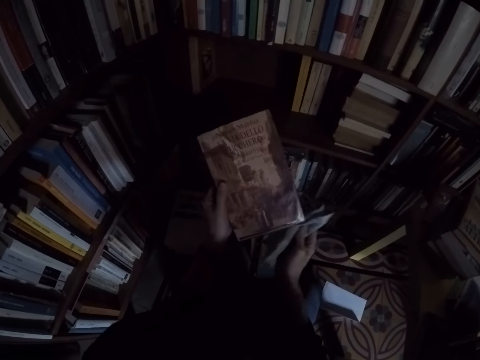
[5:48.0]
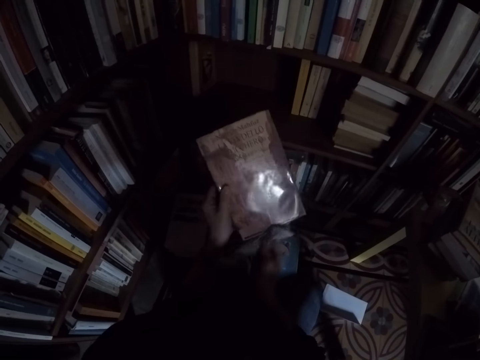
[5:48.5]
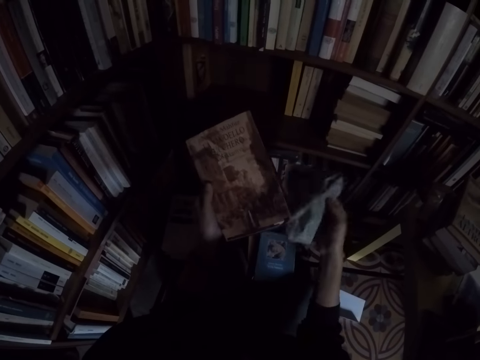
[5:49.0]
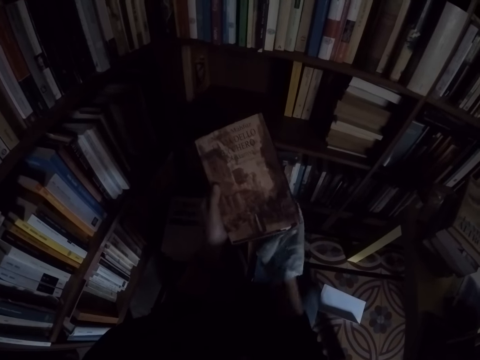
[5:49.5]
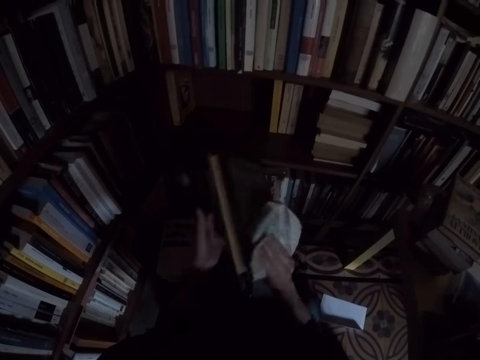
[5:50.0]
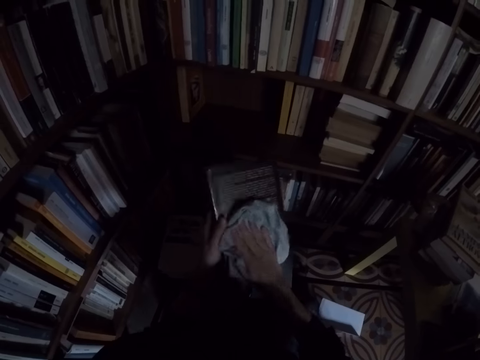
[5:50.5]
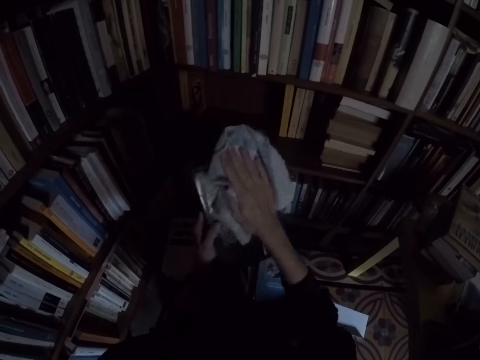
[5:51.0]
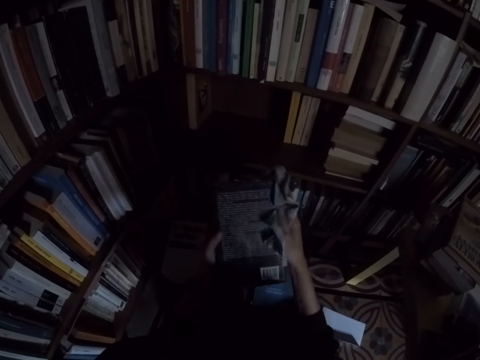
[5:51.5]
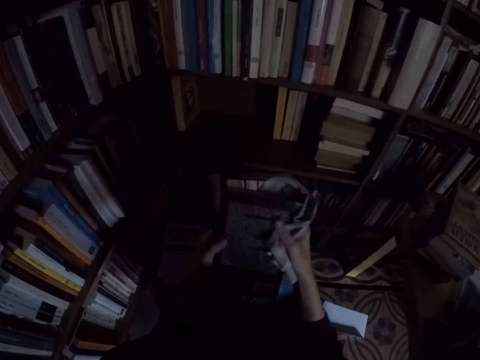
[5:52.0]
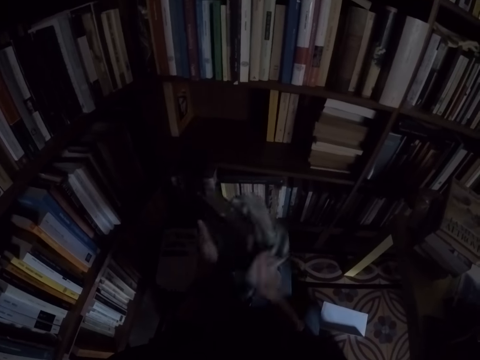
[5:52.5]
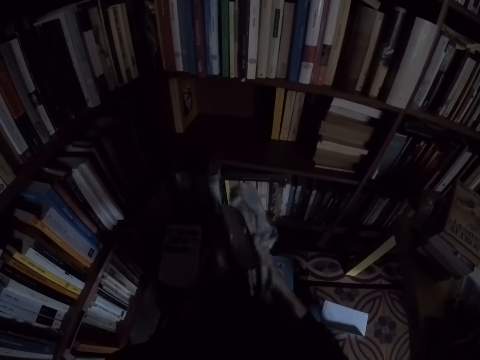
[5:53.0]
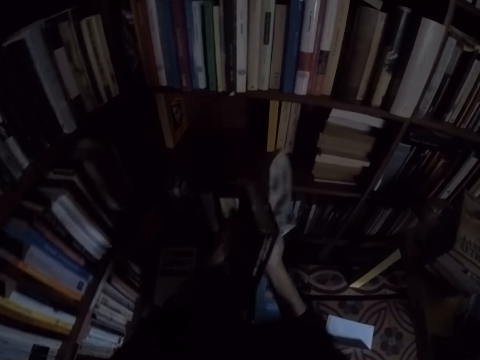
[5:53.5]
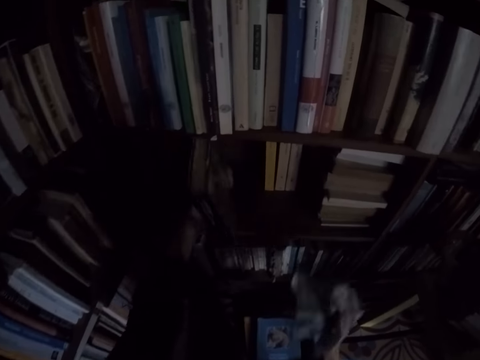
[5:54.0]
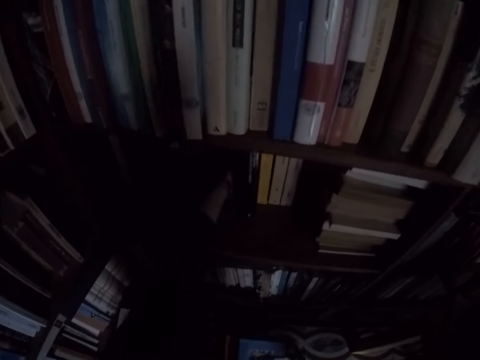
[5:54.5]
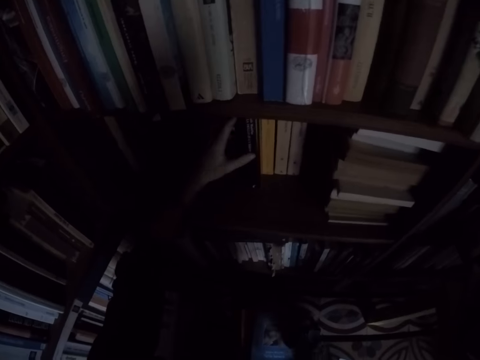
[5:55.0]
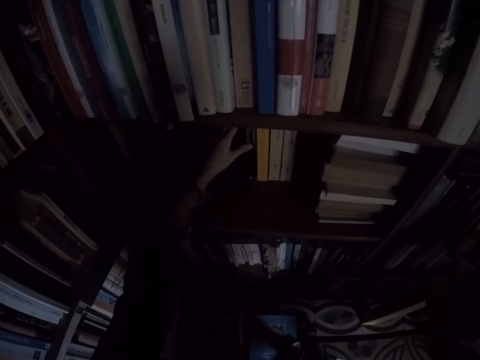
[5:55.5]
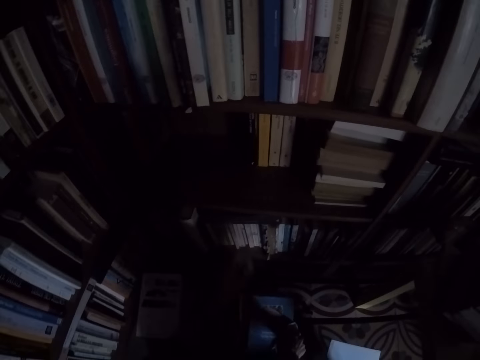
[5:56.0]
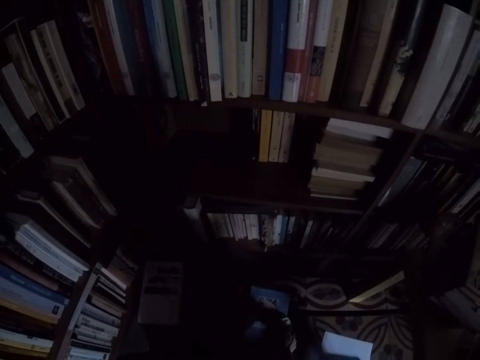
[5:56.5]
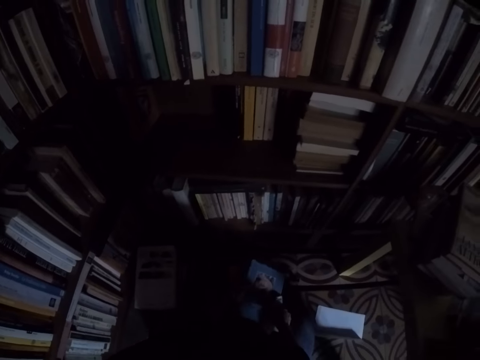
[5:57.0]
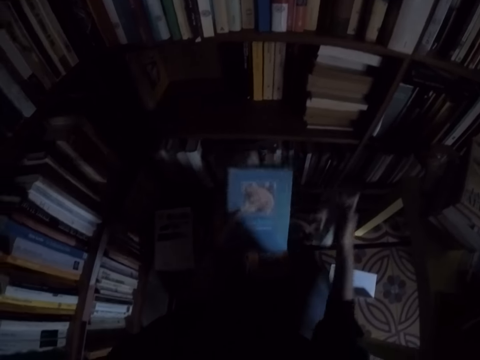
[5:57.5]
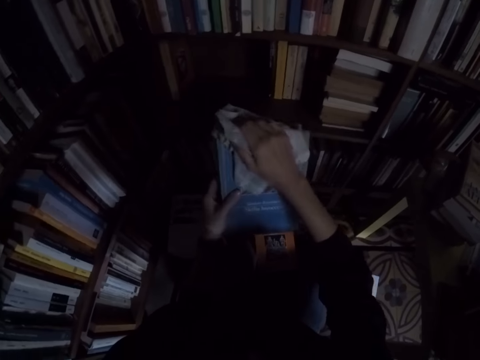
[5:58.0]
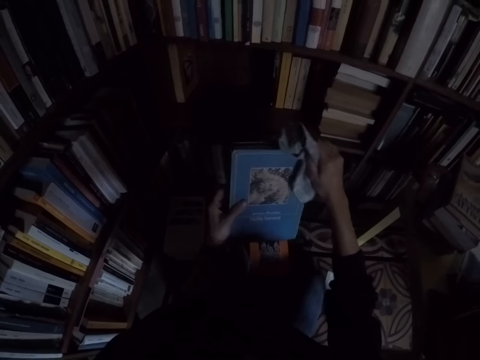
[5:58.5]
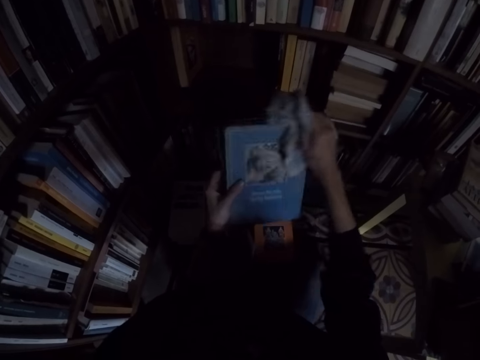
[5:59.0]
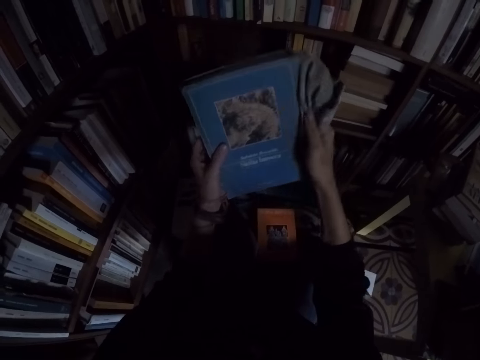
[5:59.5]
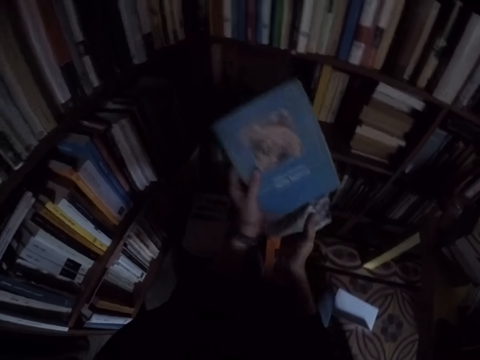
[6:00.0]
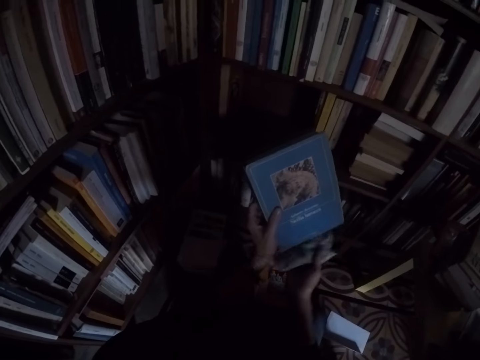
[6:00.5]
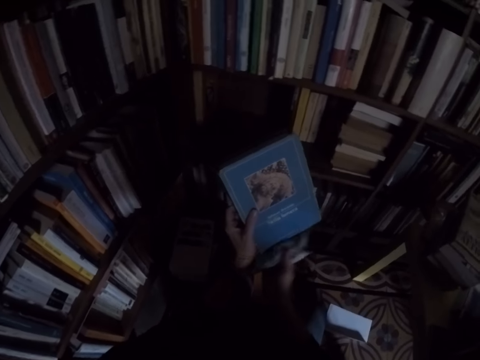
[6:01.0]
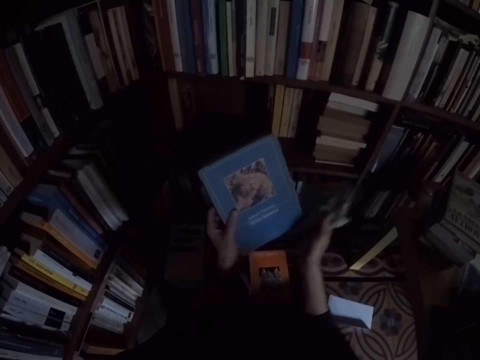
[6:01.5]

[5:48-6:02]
The camera wearer places the book on the shelf with his left hand. He takes the book from the top of another book with his left hand. He cleans the book with the rag in his right hand.

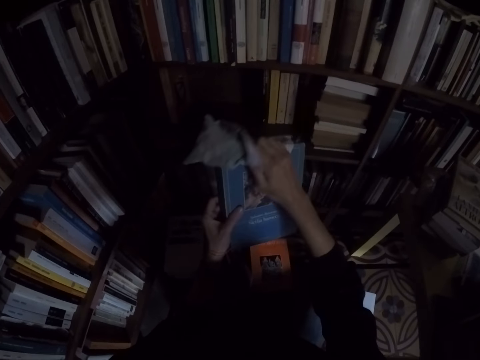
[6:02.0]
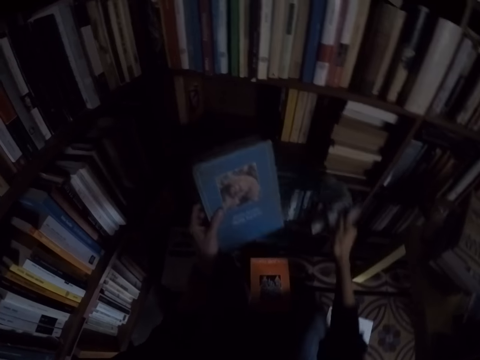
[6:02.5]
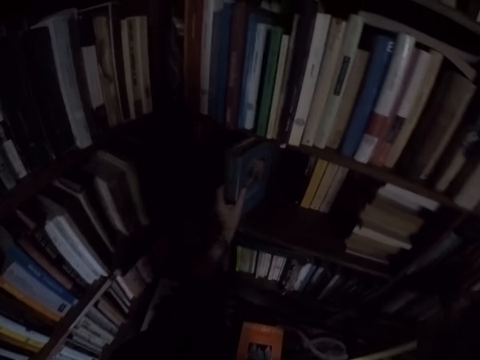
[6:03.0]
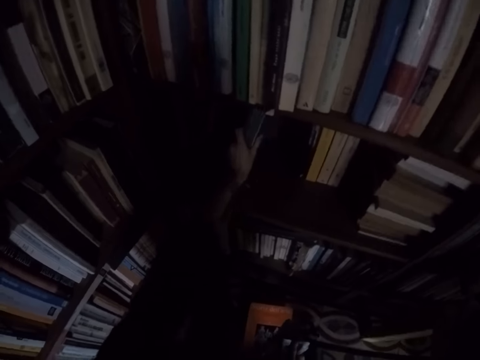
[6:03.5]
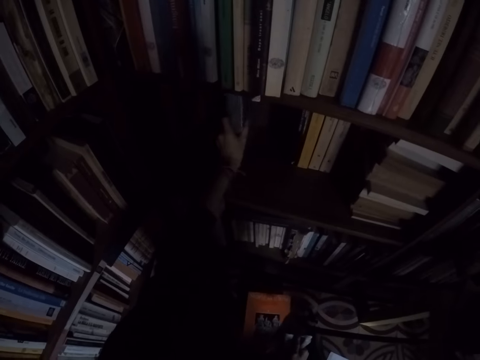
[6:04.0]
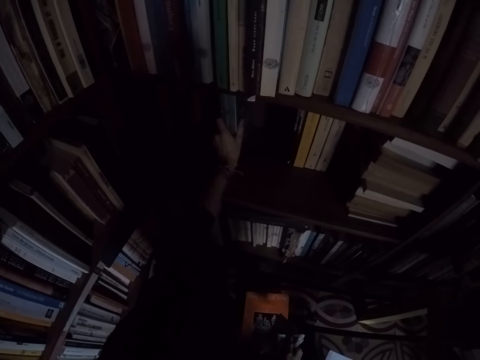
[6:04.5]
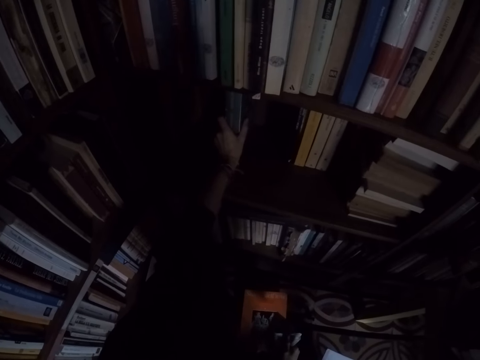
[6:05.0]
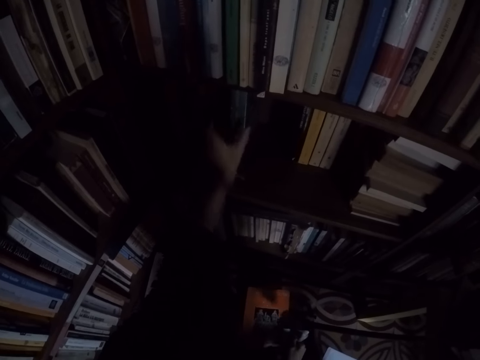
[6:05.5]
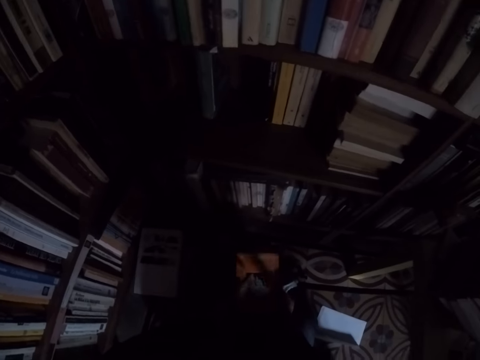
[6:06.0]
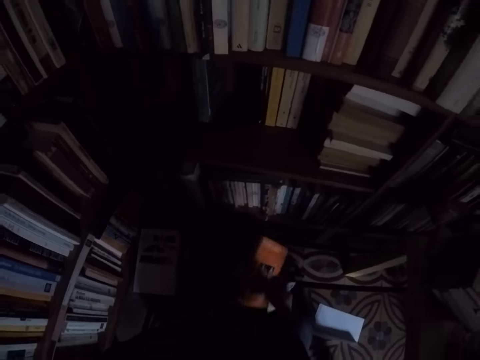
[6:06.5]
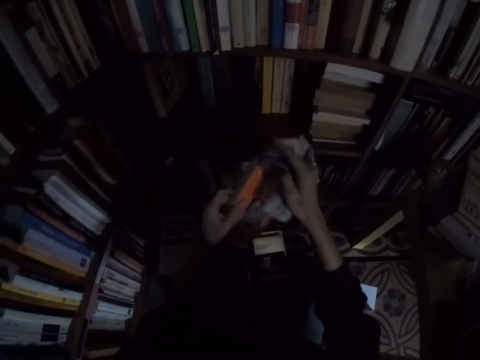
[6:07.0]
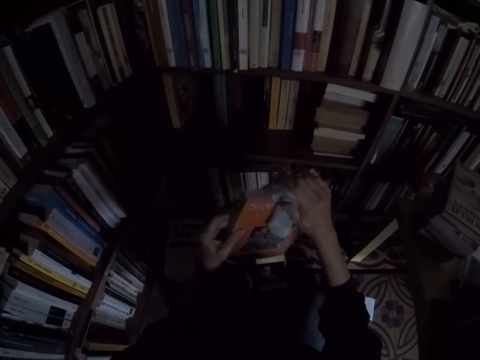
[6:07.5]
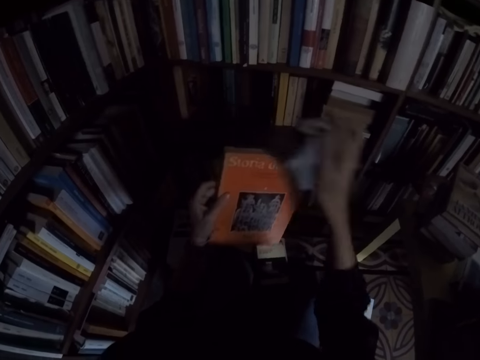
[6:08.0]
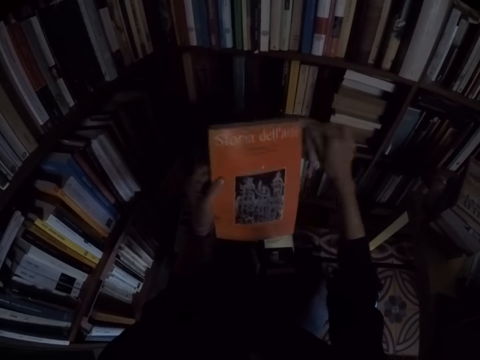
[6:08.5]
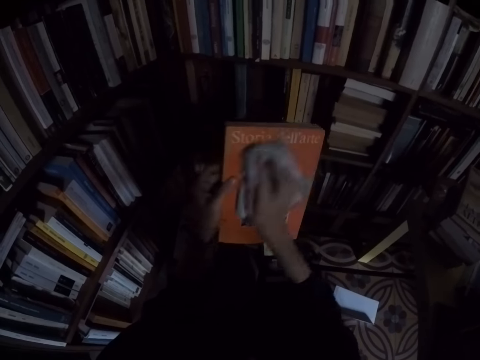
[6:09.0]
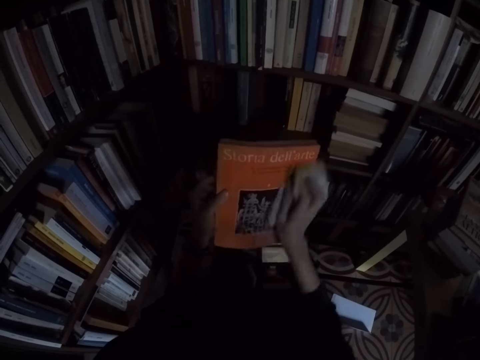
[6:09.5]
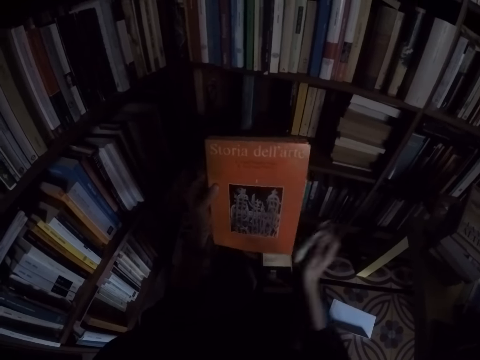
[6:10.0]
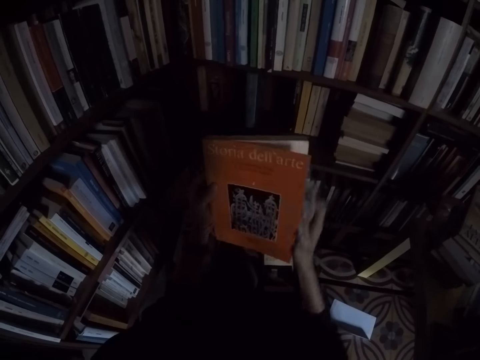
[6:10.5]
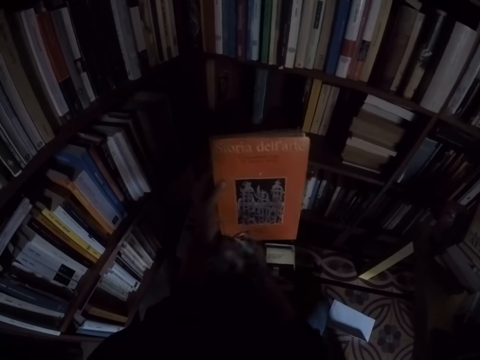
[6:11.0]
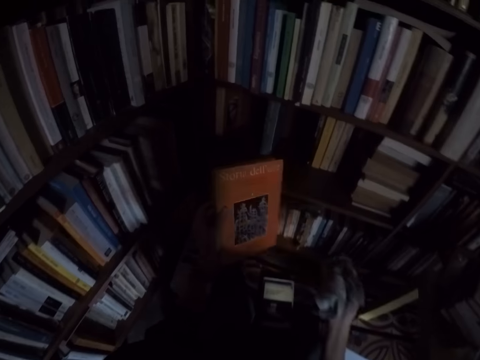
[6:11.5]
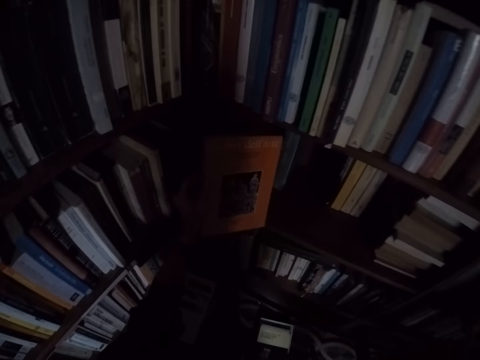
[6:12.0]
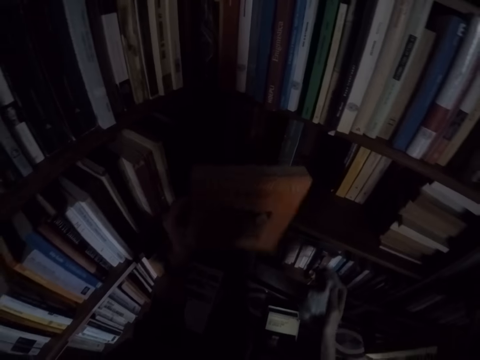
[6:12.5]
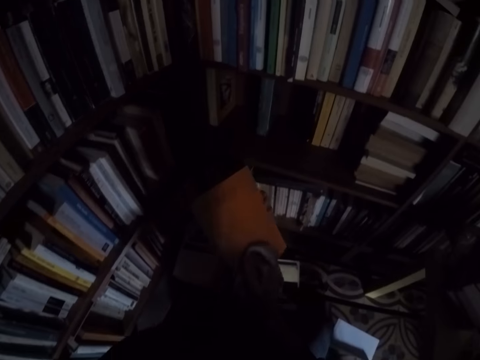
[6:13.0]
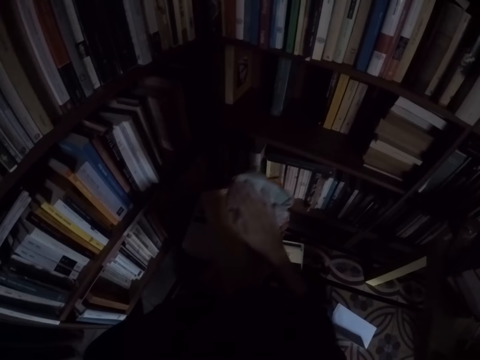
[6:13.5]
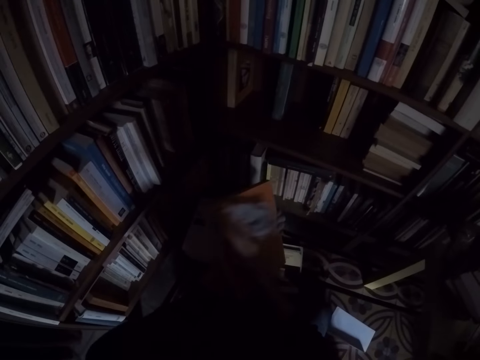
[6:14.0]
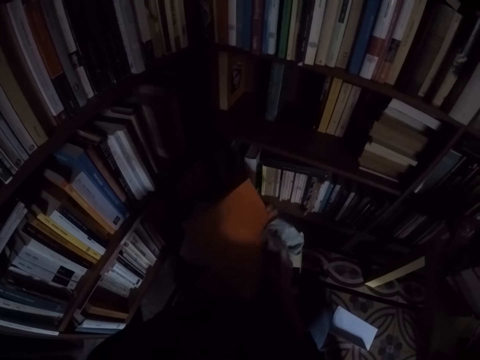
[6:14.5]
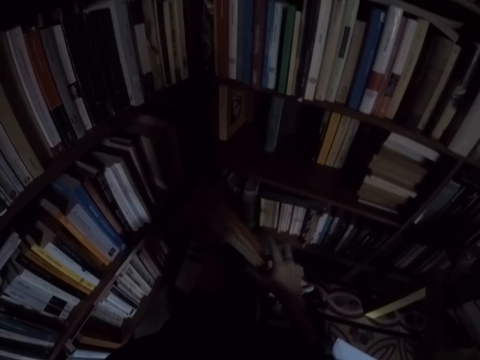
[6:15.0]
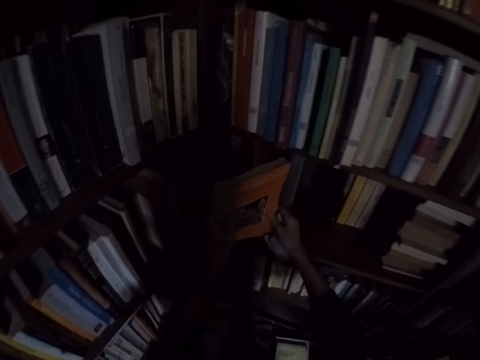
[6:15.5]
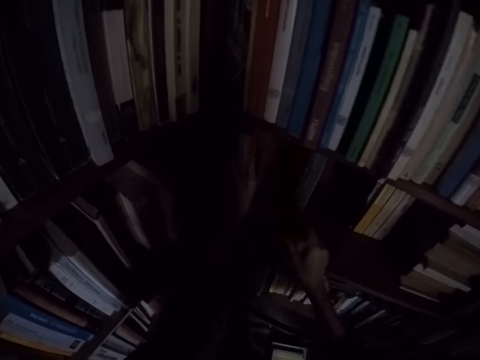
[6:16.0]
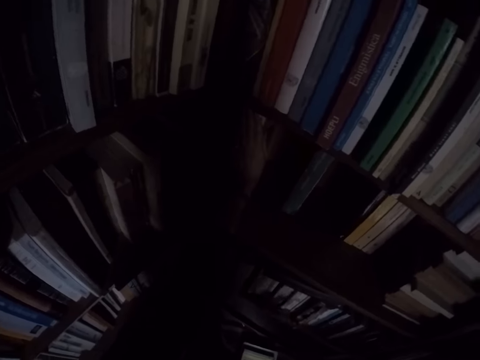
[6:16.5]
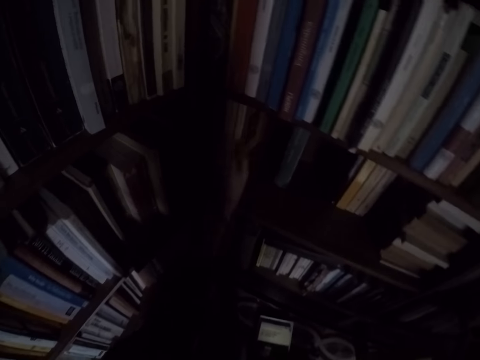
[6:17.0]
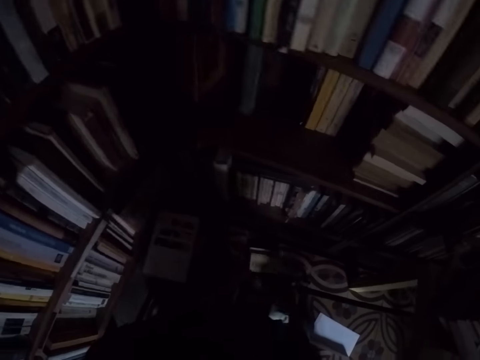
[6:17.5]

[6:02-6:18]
The camera wearer places the book on the shelf with his left hand. He takes the book from the top of another book with his left hand. He cleans the book with the rag in his right hand. He cleans the book with the rag in his right hand again. He places the book on the shelf with his left hand.
